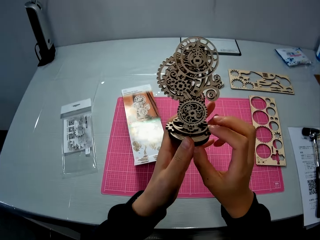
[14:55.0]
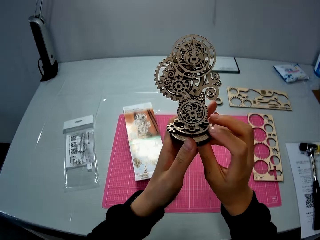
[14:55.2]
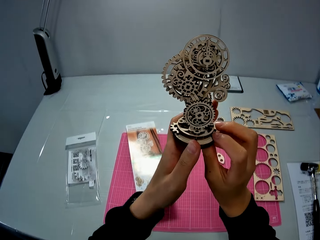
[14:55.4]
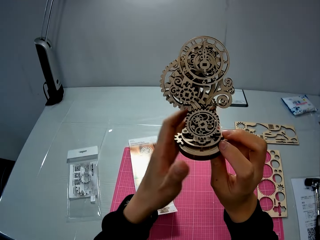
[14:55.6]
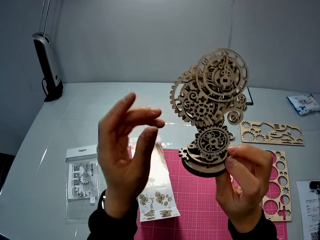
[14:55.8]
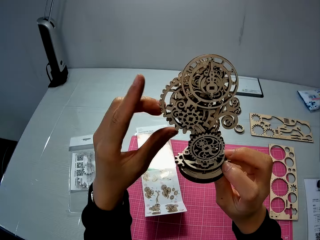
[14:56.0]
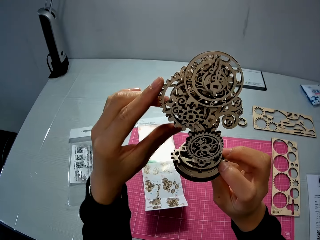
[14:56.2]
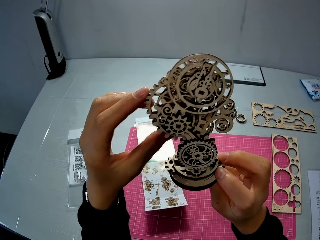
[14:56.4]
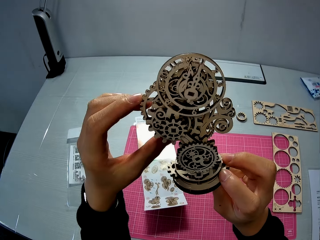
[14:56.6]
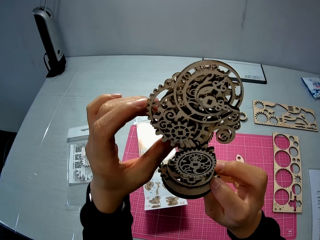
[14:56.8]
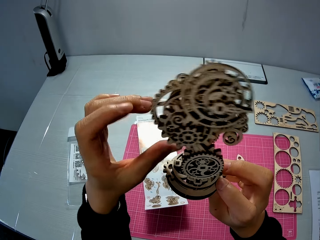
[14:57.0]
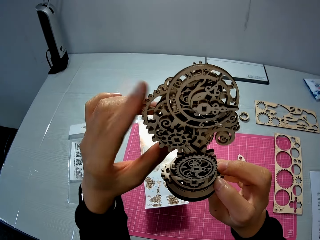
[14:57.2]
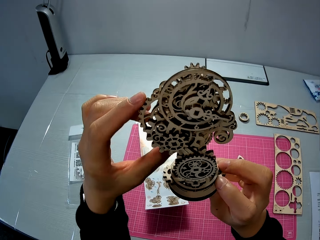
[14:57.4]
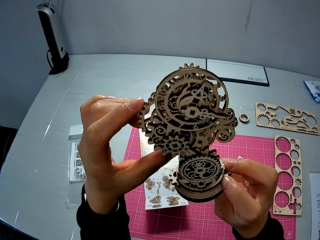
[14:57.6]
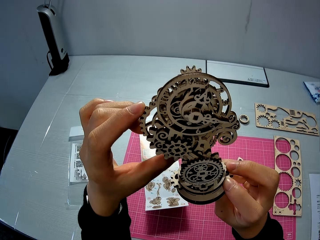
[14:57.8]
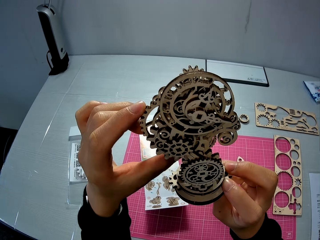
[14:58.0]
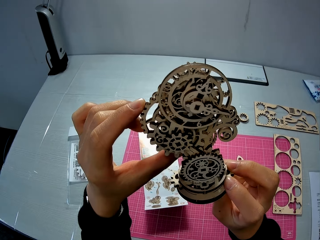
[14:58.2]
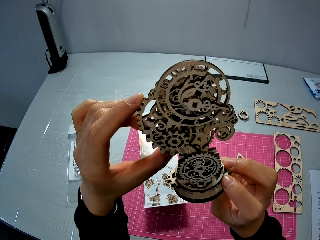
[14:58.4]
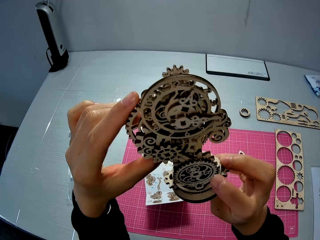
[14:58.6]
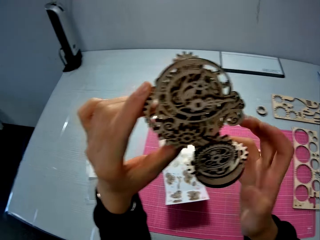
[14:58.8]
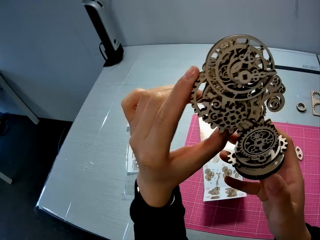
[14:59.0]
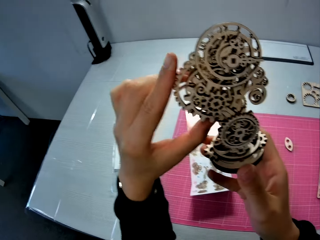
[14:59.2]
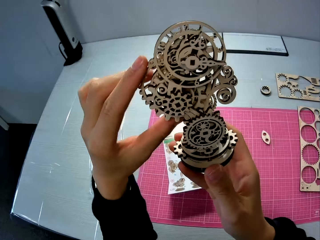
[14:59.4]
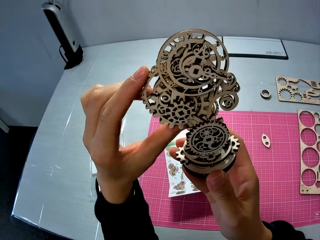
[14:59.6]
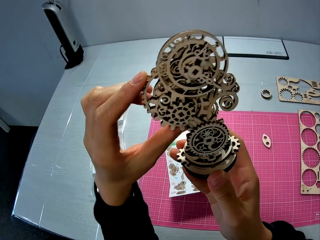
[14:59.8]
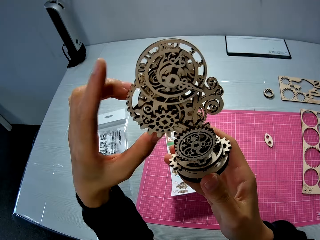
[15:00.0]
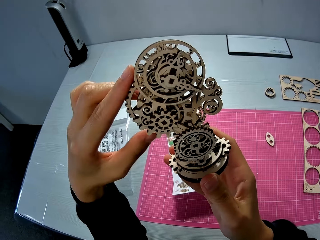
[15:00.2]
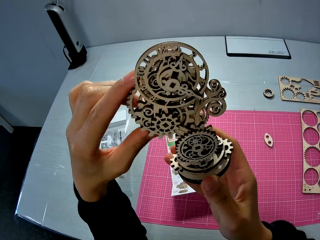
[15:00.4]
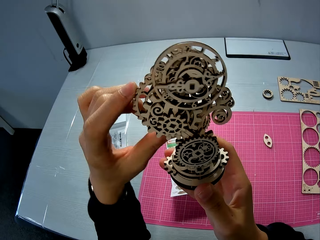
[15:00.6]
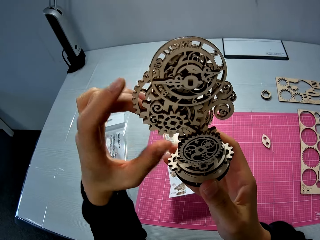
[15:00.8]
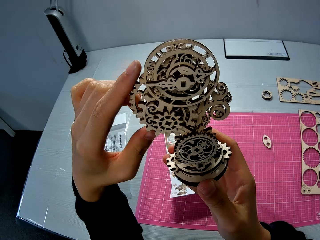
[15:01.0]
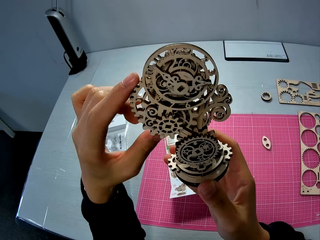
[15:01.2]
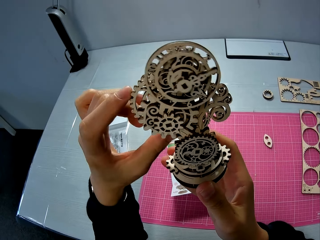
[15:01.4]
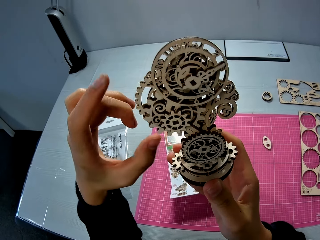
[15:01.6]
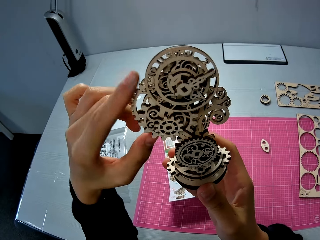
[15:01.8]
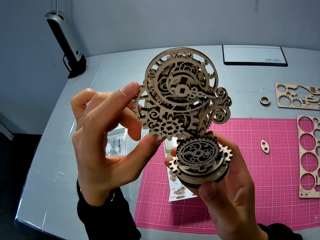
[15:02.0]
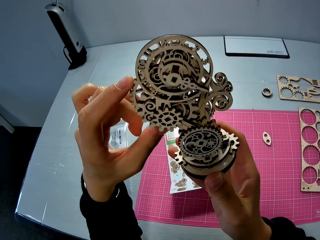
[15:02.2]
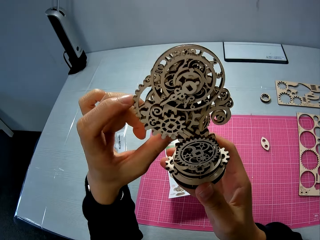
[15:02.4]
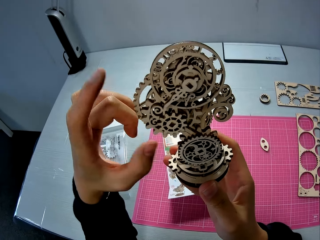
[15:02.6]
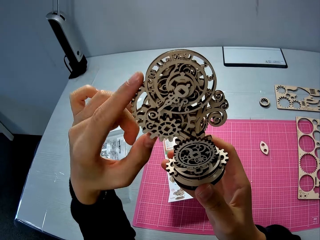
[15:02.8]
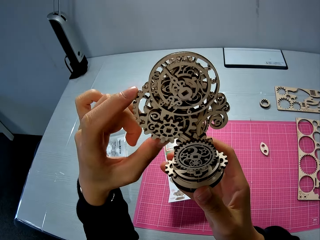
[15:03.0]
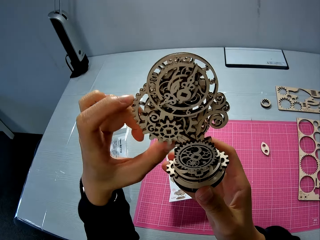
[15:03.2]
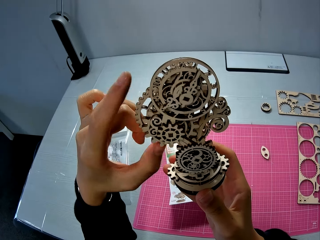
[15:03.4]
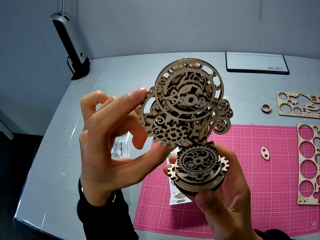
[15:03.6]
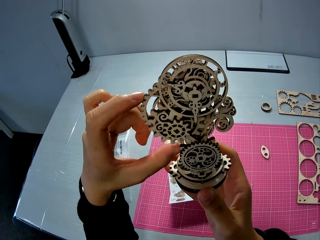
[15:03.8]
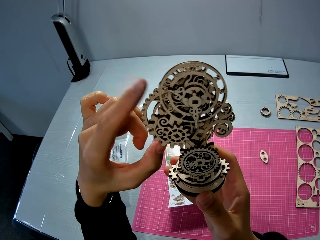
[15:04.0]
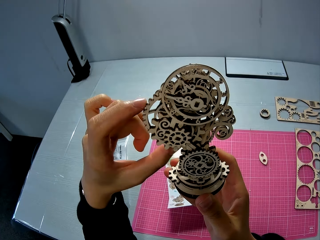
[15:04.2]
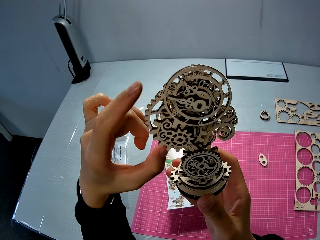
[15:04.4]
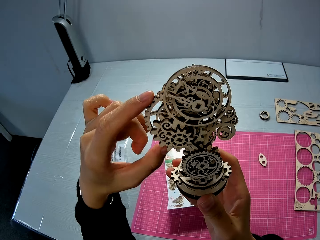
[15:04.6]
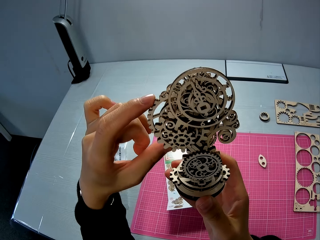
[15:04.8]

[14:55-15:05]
The camera wearer turns it. They lift it. They rotate its part.

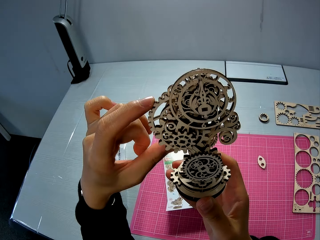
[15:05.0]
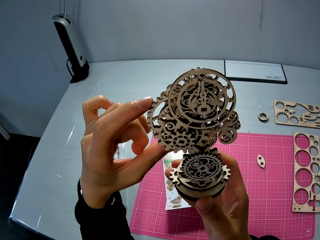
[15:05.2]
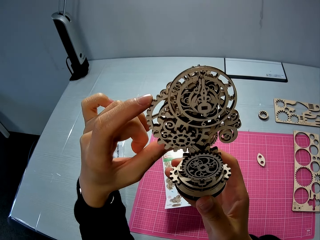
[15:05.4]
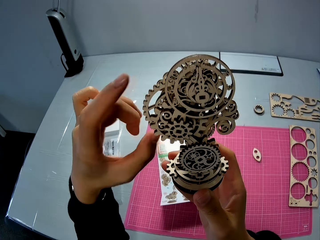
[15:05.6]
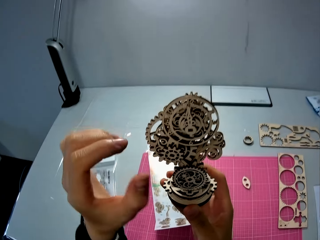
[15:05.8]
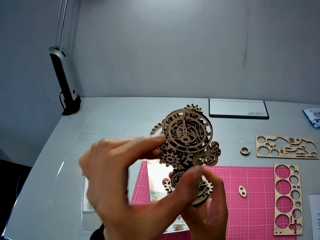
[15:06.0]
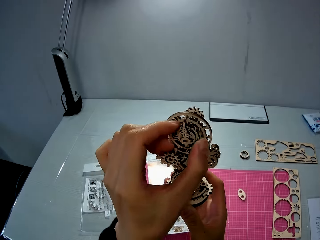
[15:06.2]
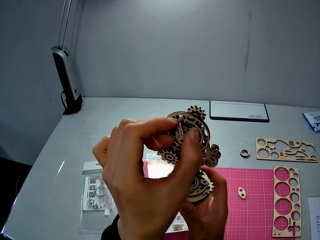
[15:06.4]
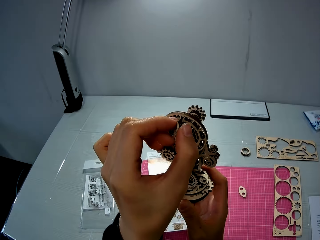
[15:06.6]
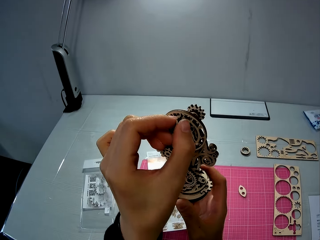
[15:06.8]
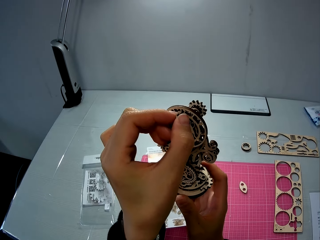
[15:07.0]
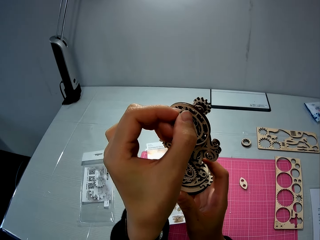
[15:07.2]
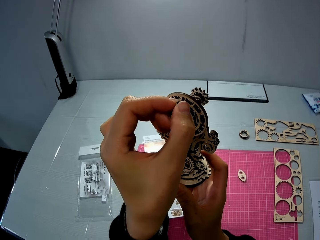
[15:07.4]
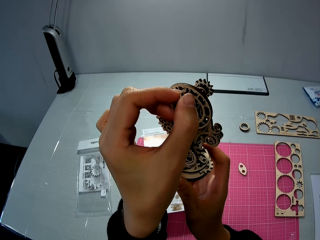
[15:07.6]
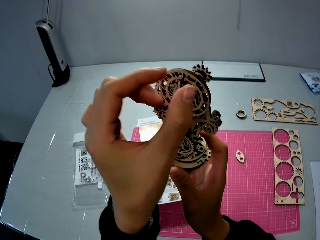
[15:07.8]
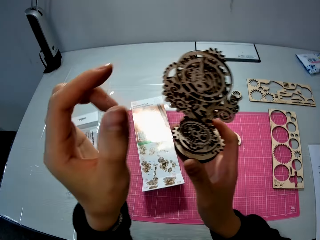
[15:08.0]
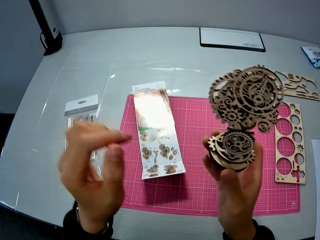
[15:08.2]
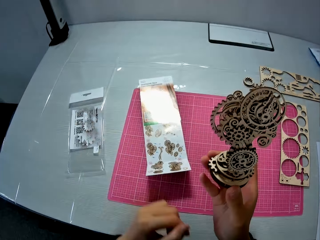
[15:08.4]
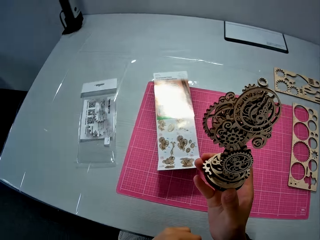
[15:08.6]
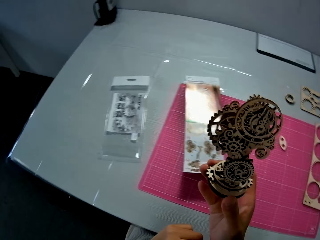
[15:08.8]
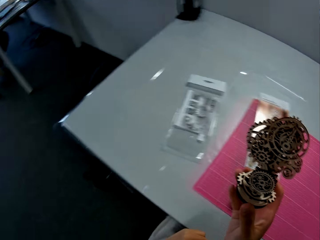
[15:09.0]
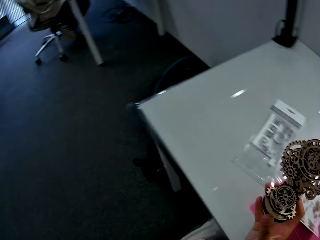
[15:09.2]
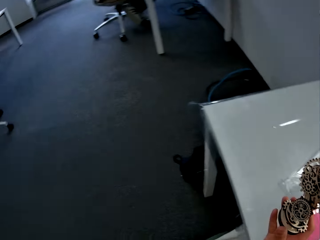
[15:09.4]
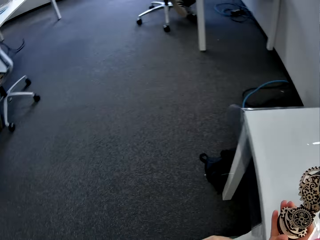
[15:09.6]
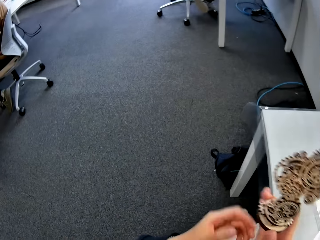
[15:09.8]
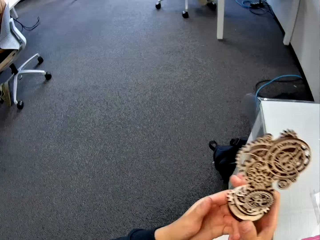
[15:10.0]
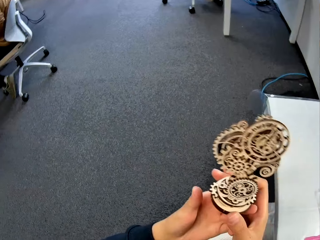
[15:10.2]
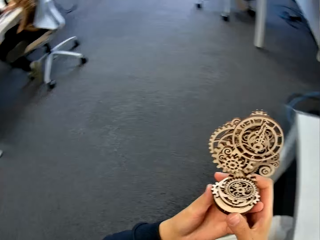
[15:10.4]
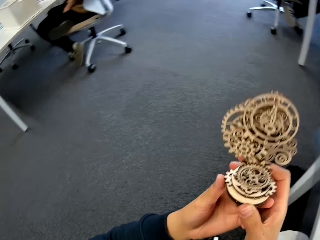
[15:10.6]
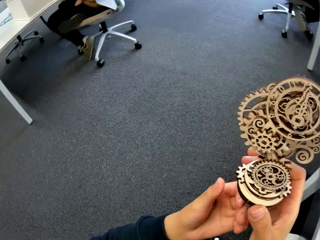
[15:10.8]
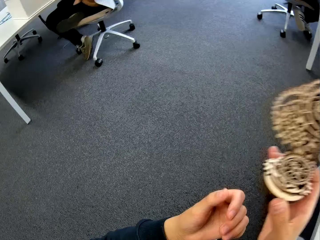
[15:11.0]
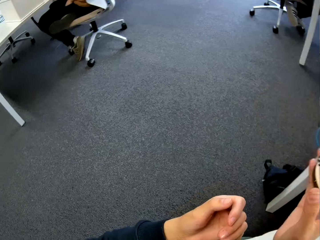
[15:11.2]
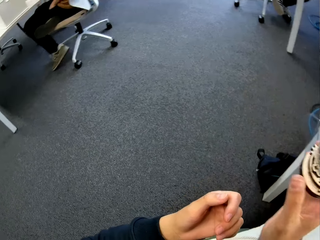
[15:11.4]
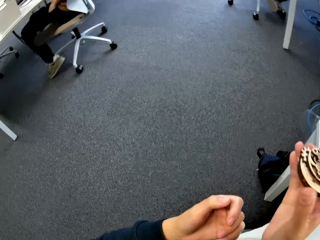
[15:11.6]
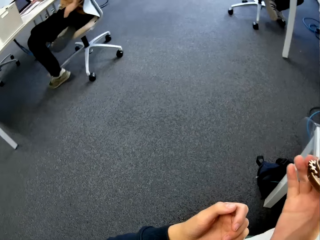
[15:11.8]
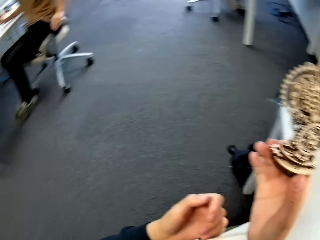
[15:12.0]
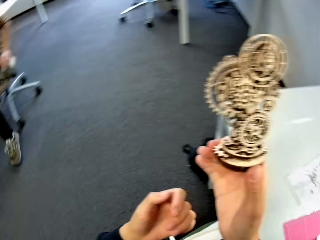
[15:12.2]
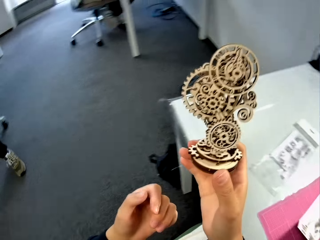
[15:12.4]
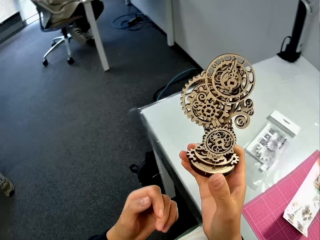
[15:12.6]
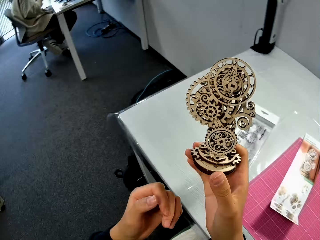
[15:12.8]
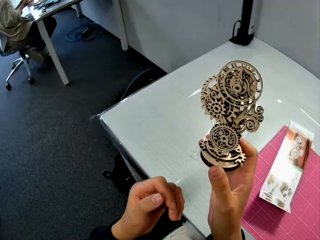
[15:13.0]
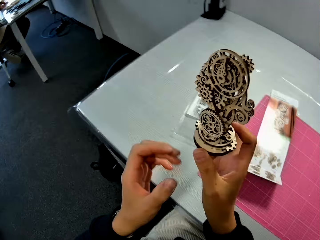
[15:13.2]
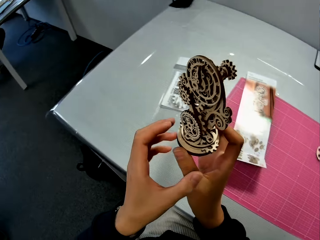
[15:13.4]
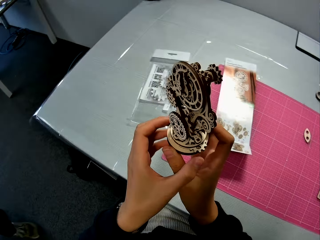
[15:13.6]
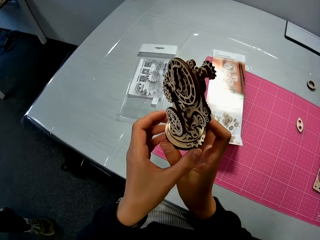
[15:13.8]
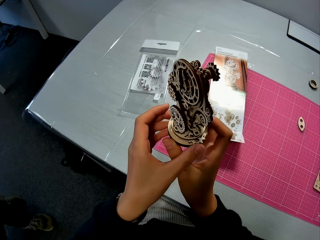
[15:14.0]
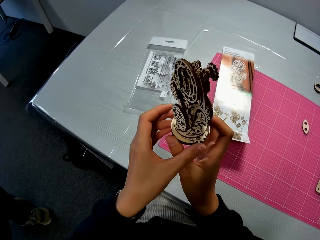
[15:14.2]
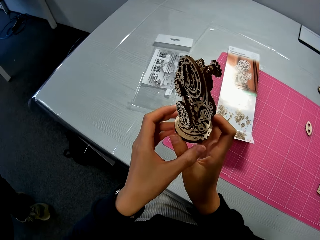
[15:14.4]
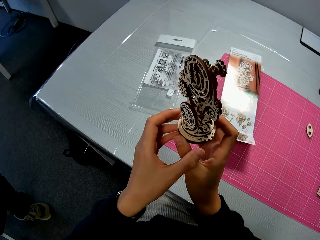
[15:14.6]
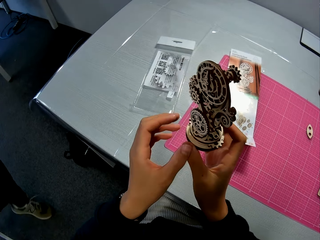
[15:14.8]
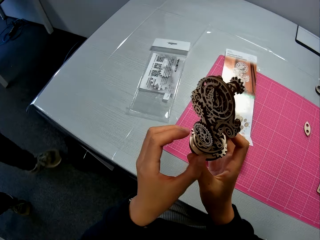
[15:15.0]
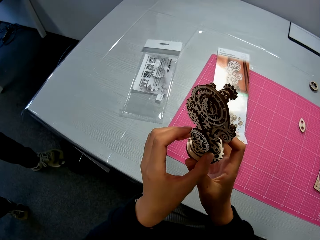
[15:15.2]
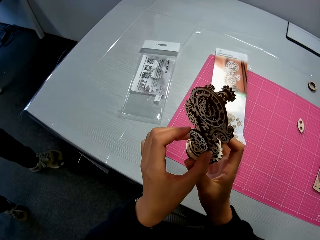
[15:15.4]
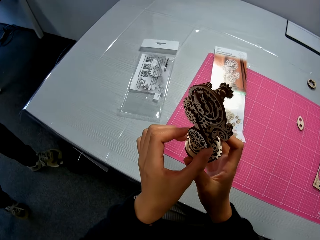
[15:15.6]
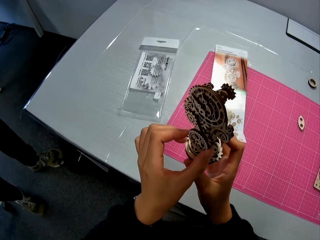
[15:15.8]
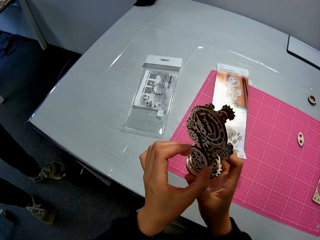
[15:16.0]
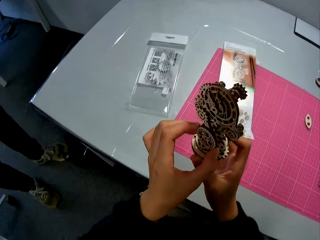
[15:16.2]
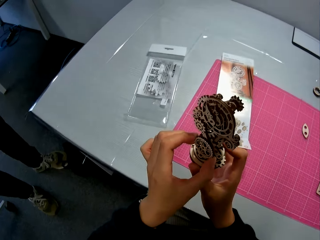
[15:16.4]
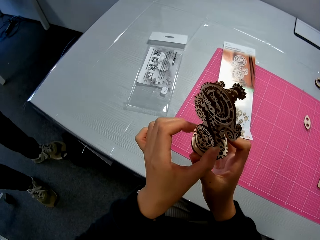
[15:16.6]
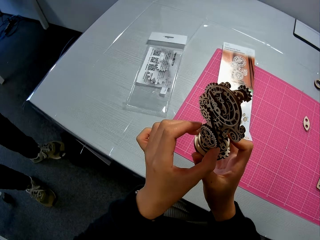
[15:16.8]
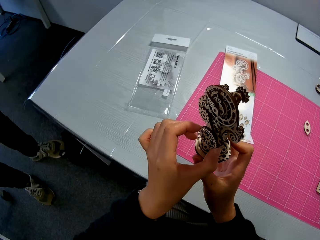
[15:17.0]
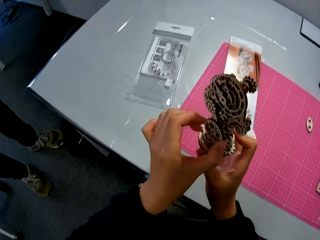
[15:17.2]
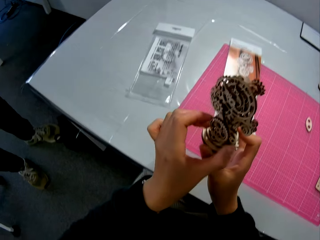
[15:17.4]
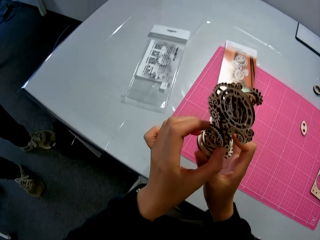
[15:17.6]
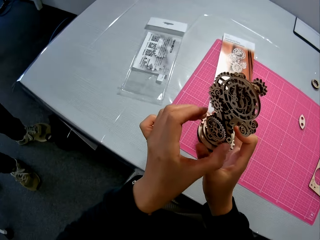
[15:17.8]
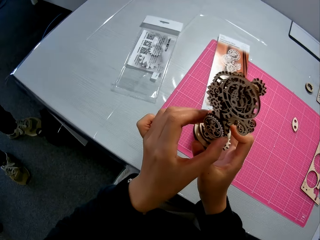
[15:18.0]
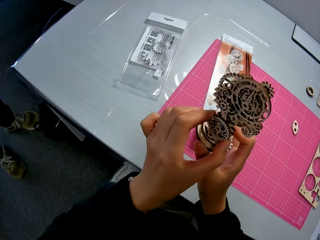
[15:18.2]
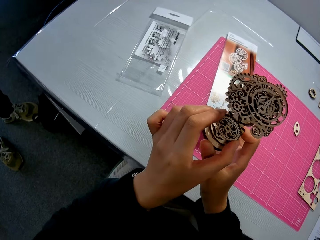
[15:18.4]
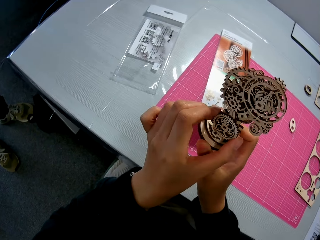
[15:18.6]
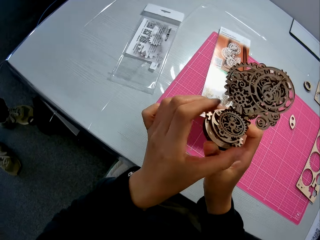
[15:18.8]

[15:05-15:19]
The camera wearer lifts it. He moves his hand. A person walks around in the room. The camera wearer touches the base of the laser cut wood craft kit. He rotates the part.
